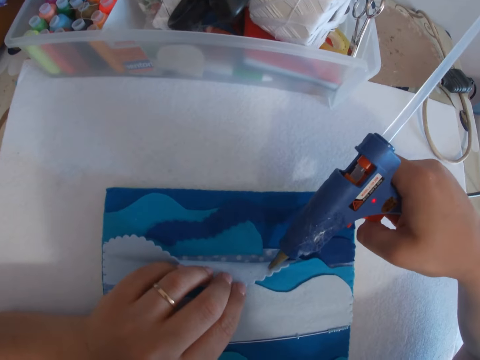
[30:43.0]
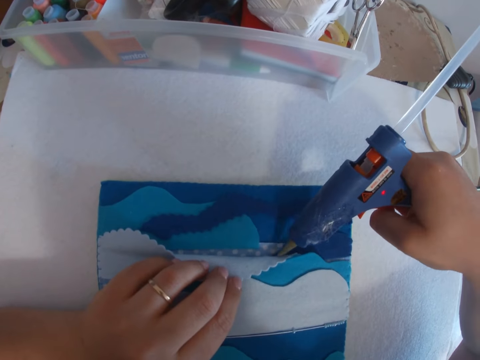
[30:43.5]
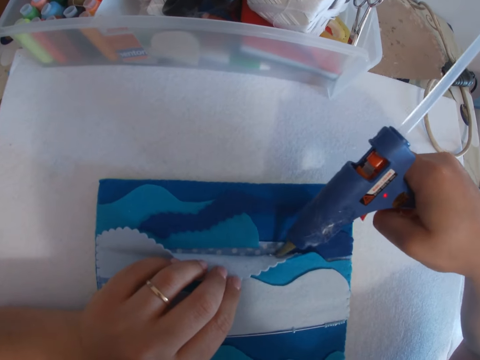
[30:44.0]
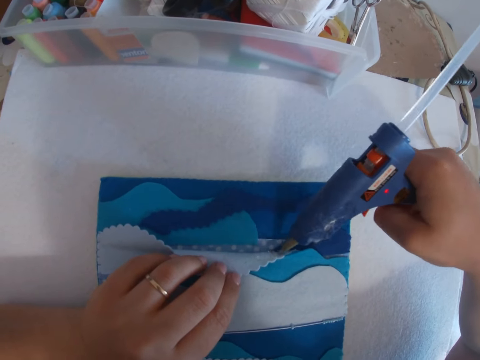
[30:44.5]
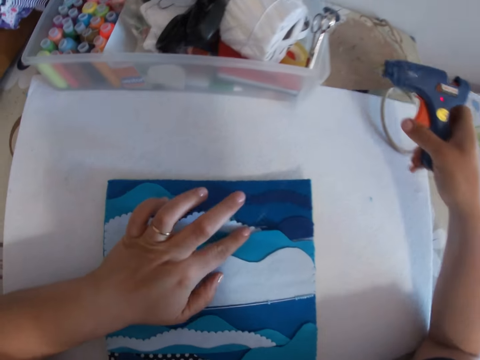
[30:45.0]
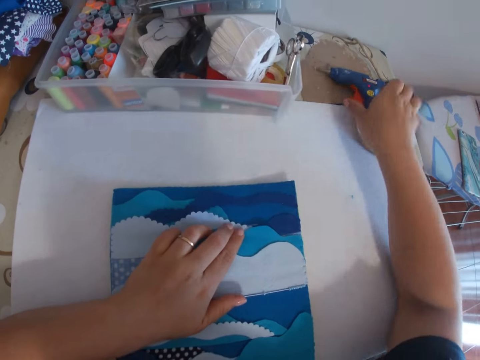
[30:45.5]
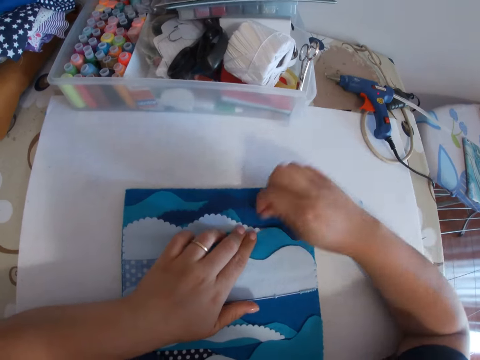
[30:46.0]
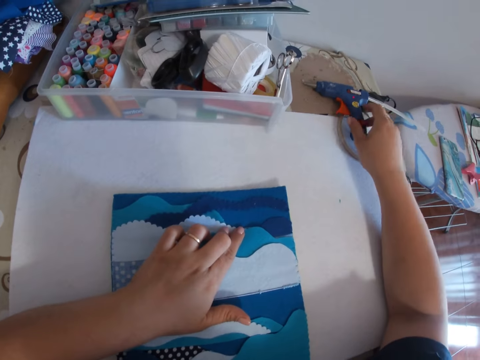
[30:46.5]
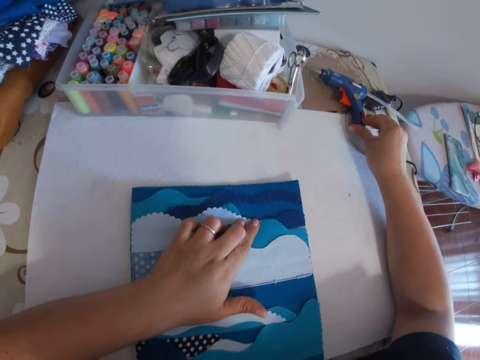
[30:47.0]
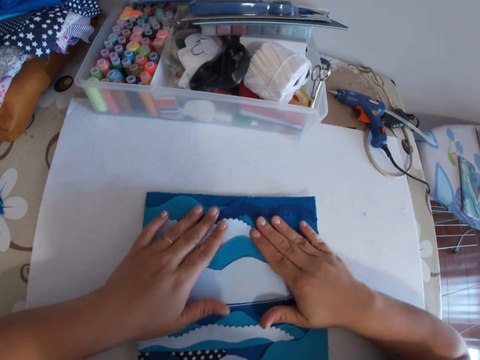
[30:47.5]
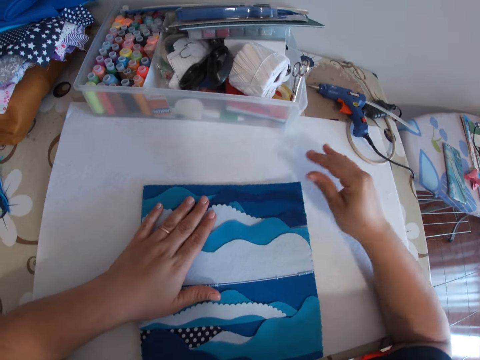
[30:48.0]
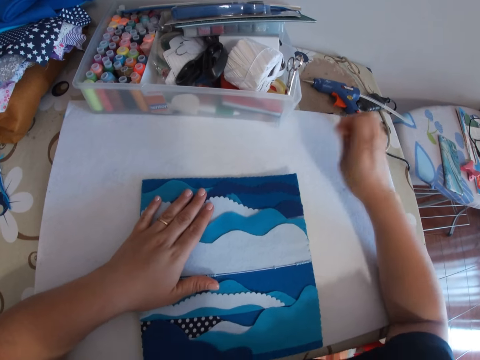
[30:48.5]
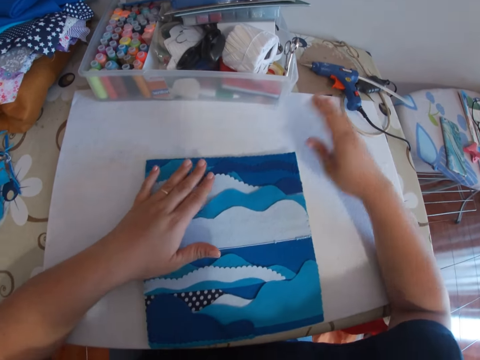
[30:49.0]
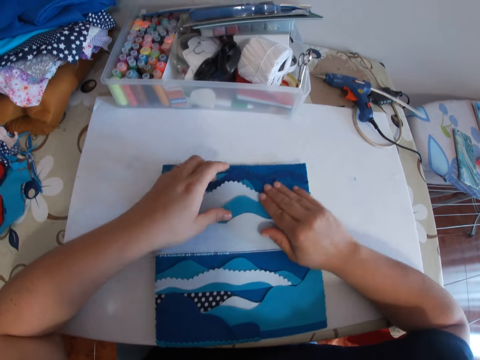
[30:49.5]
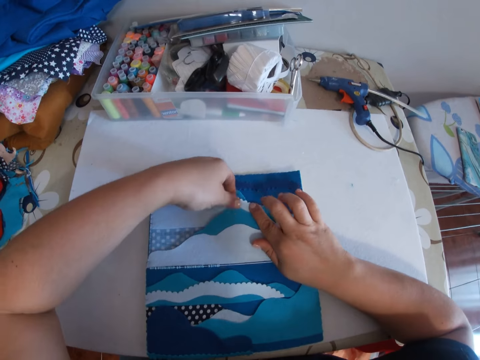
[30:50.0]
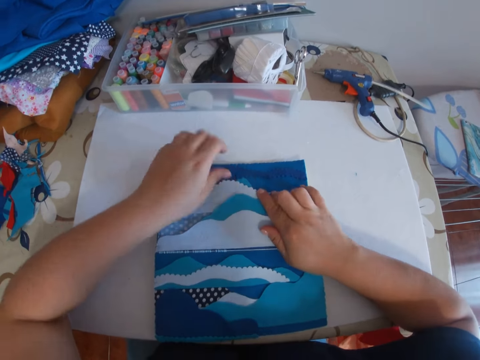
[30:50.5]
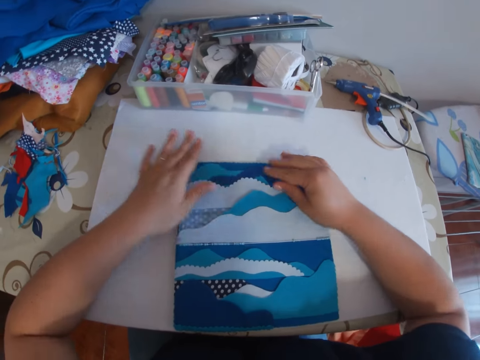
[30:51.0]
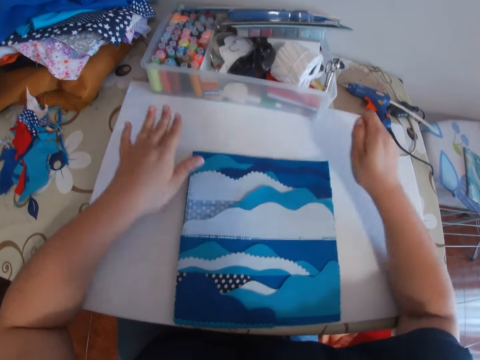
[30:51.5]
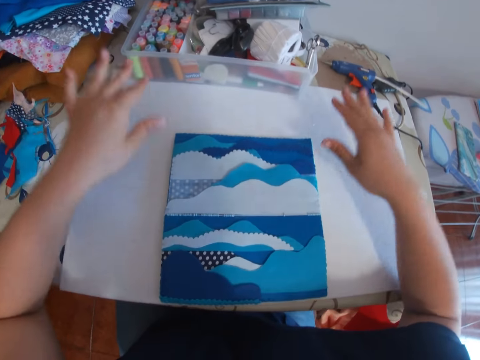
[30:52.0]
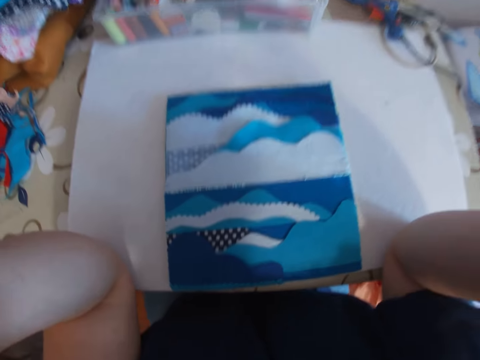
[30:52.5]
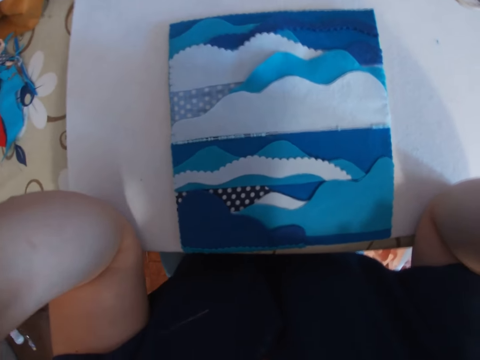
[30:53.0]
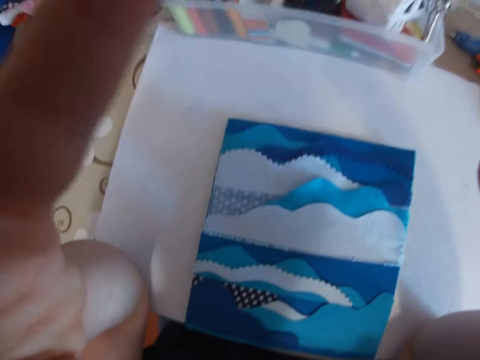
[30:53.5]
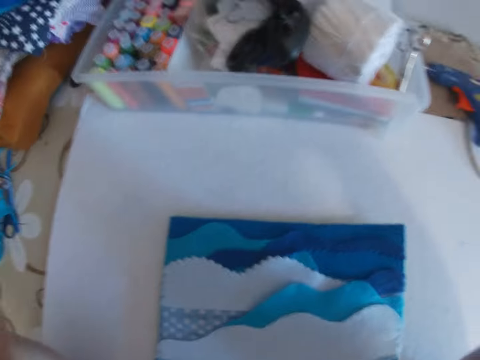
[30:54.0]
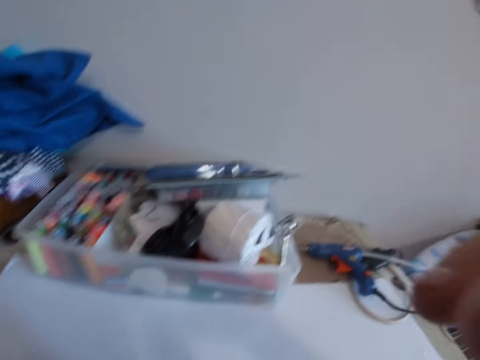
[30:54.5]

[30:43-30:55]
The camera wearer applies glue on the piece of cloth with the glue gun. He smoothens the craft. He holds the glue gun and puts the glue gun on the table. He removes a loose string from the decoration. He touches the glue gun. He smoothens the craft. He presses the piece of cloth against the decoration. He removes a loose string from the decoration. He presses the piece of cloth against the decoration. He removes a loose string from the decoration. He presses the piece of cloth against the decoration. He raises his hands. He adjusts the camera.
